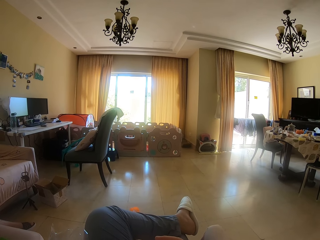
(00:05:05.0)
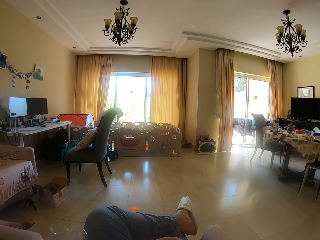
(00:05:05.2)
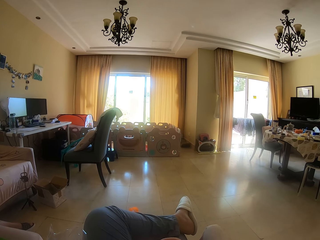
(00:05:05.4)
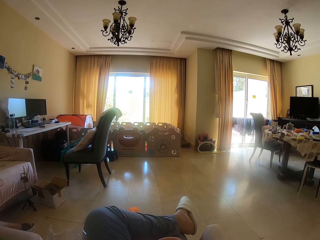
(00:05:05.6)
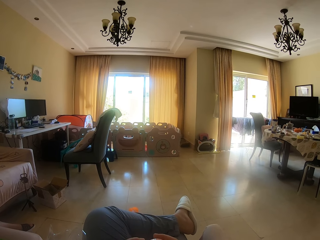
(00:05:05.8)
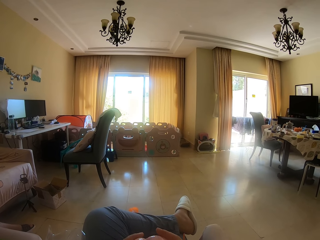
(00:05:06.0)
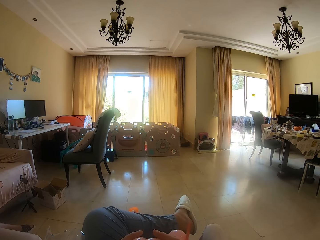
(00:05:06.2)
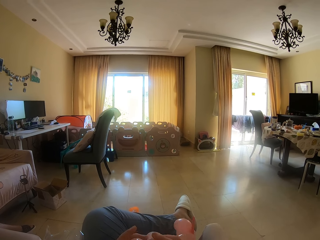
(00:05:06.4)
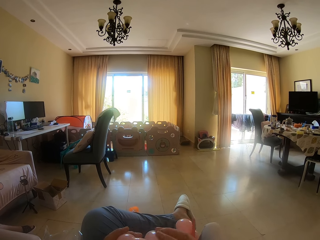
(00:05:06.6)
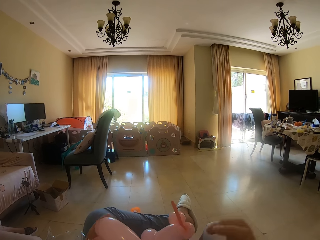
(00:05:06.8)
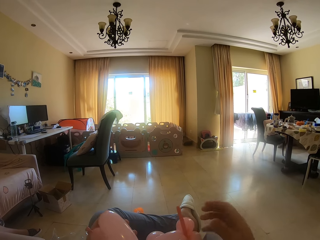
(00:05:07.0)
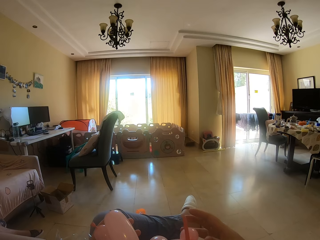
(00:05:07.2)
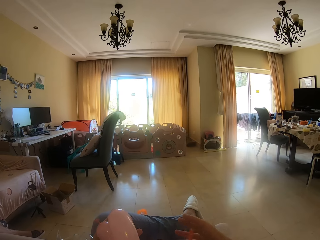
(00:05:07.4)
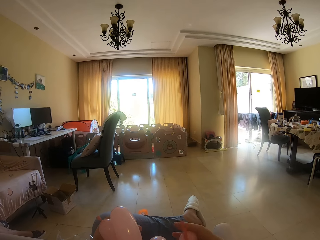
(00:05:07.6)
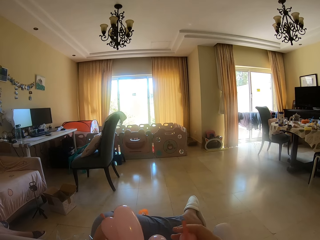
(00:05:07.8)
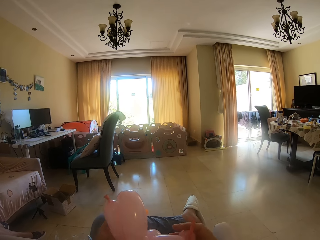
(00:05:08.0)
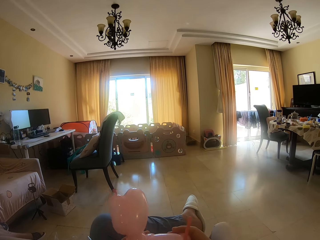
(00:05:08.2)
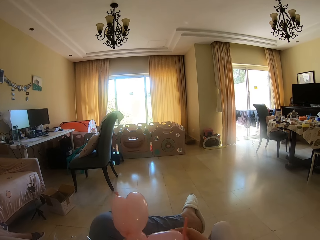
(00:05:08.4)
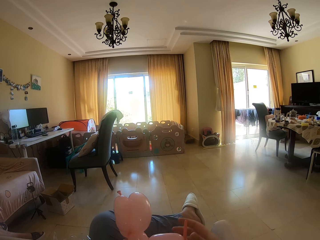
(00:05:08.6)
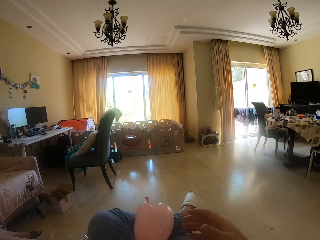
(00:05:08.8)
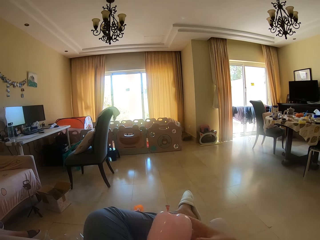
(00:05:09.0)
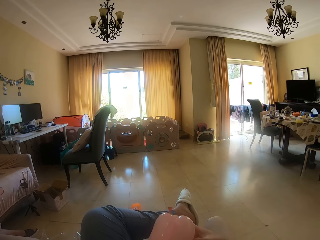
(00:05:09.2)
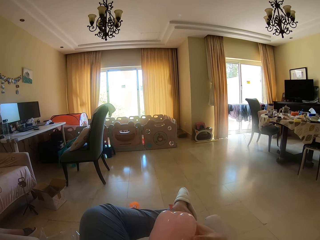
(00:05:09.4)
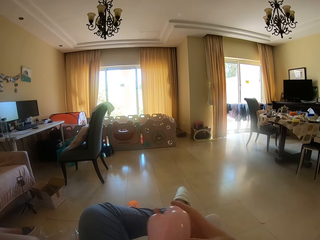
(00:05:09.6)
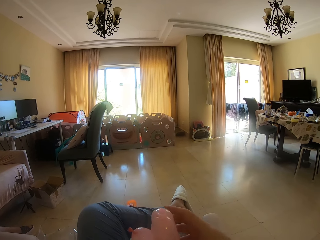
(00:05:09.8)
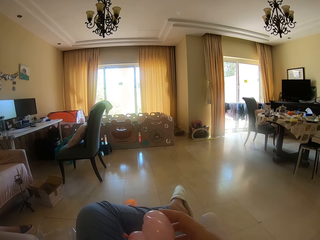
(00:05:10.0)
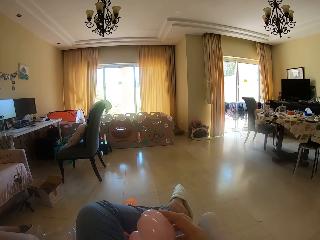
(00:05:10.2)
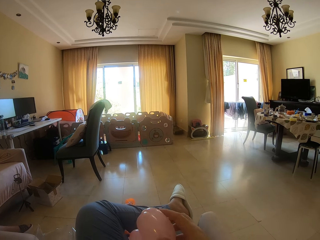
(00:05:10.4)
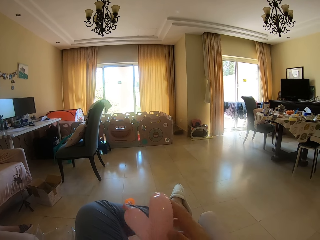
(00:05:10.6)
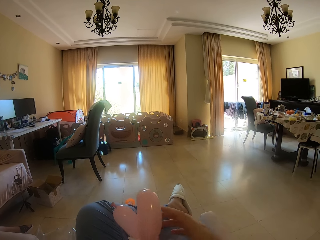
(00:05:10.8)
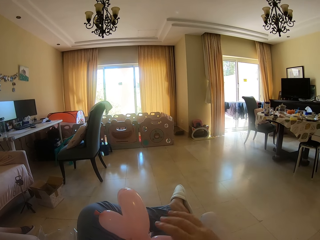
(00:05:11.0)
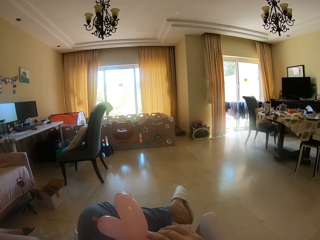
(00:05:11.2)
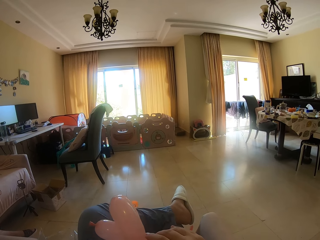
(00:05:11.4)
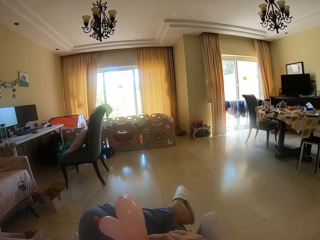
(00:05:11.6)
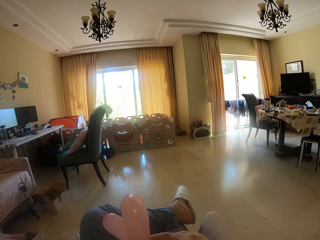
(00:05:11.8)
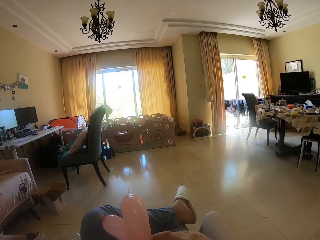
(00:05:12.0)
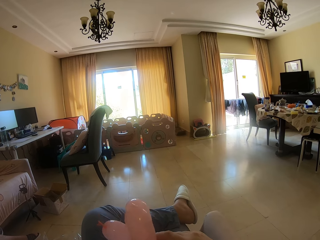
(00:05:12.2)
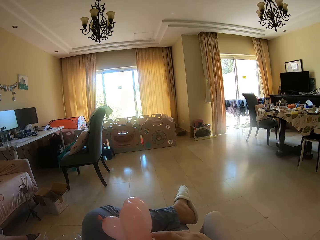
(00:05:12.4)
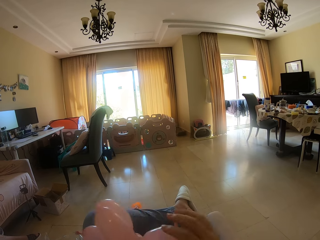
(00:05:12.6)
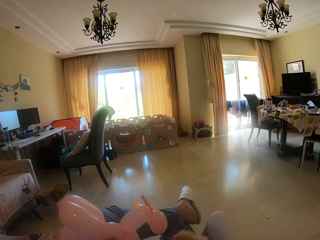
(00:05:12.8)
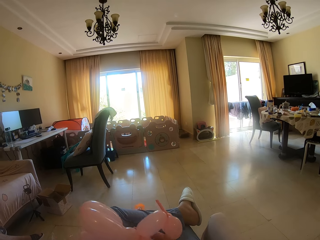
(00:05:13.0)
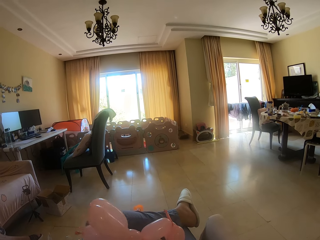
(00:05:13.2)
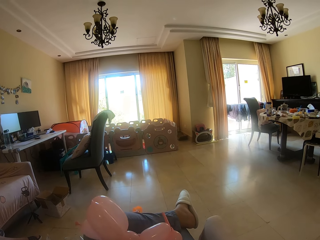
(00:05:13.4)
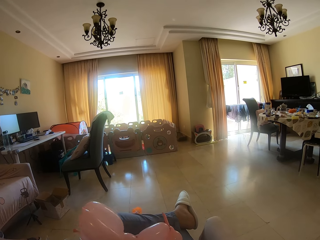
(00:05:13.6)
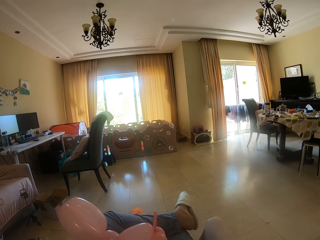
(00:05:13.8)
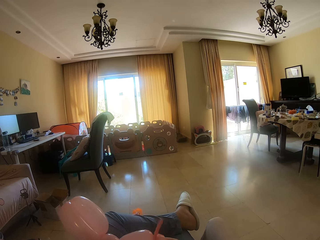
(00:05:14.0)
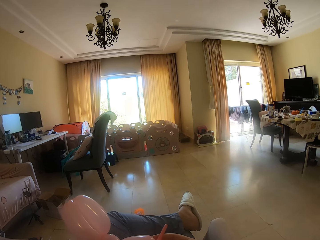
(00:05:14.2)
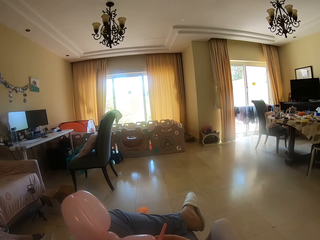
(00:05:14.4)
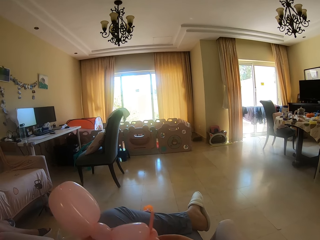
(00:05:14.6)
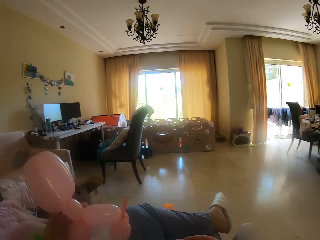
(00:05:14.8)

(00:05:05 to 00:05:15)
The camera wearer shapes the balloon. They touch the balloon animal repeatedly. They remove the hand from the balloon animal.

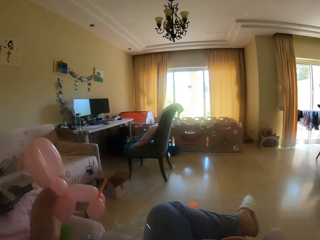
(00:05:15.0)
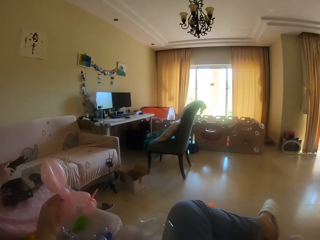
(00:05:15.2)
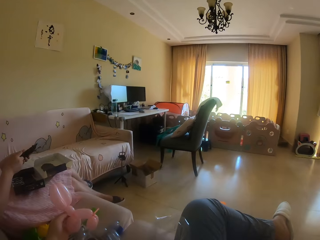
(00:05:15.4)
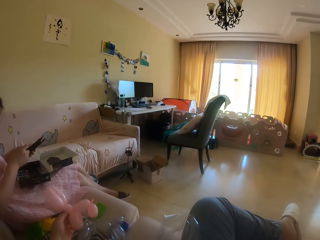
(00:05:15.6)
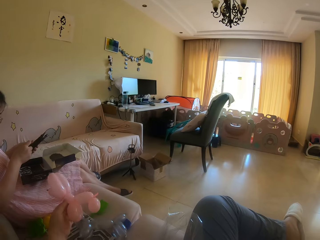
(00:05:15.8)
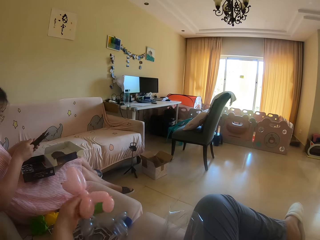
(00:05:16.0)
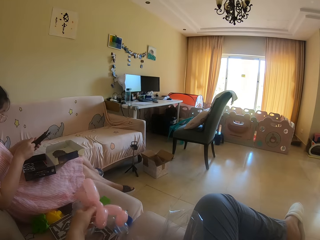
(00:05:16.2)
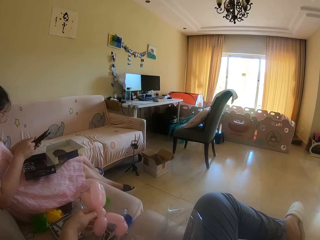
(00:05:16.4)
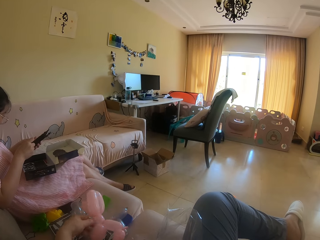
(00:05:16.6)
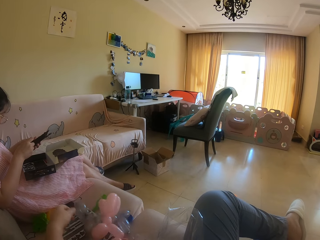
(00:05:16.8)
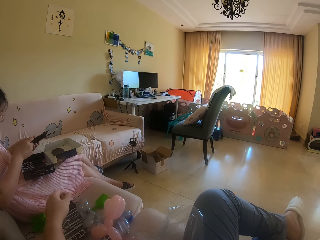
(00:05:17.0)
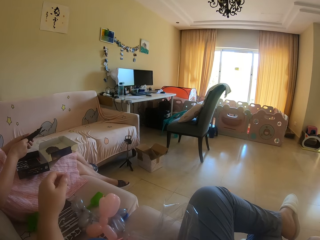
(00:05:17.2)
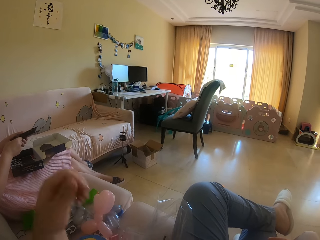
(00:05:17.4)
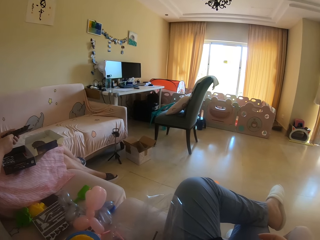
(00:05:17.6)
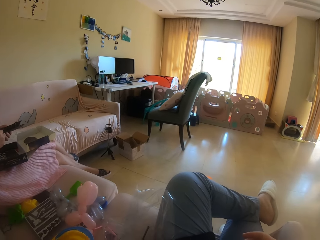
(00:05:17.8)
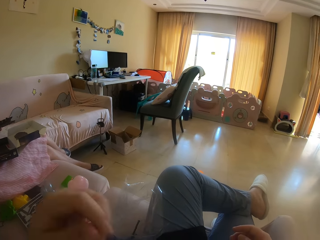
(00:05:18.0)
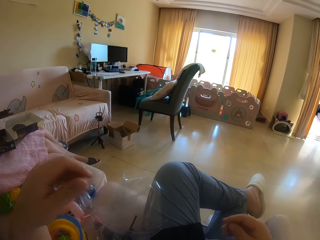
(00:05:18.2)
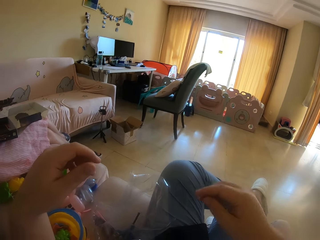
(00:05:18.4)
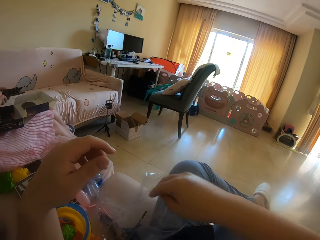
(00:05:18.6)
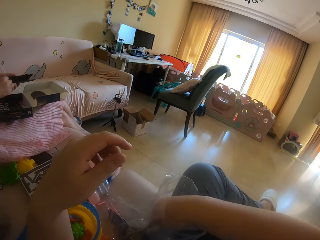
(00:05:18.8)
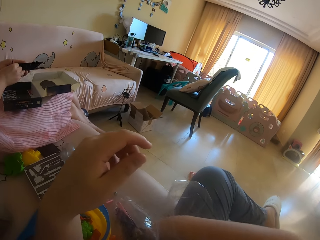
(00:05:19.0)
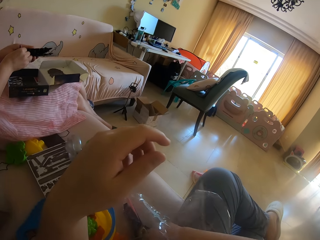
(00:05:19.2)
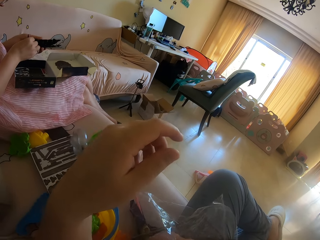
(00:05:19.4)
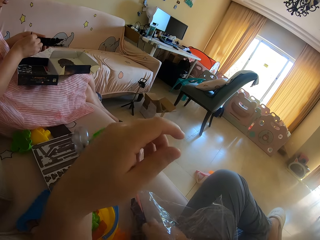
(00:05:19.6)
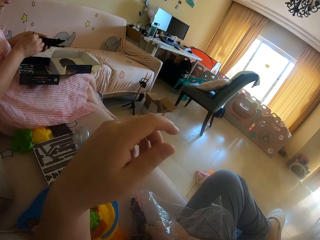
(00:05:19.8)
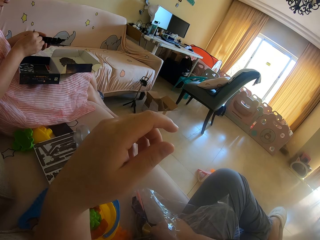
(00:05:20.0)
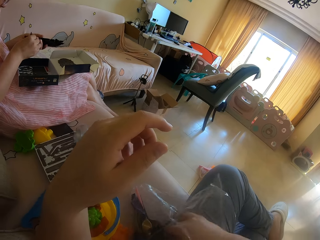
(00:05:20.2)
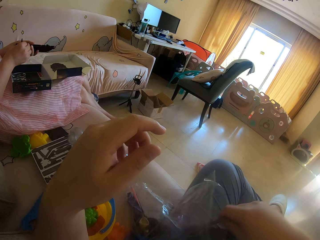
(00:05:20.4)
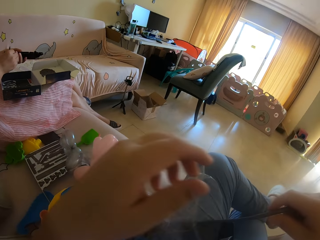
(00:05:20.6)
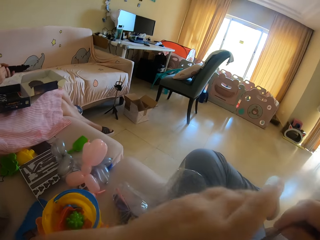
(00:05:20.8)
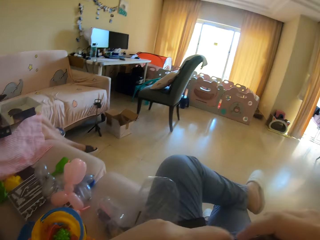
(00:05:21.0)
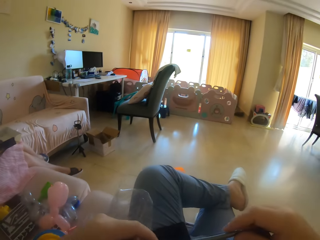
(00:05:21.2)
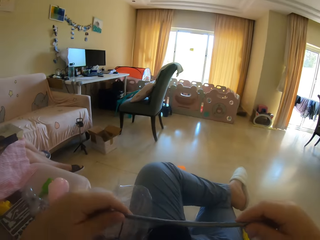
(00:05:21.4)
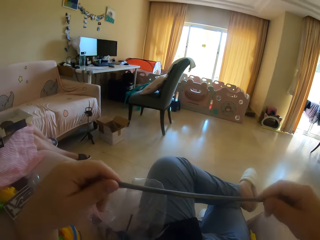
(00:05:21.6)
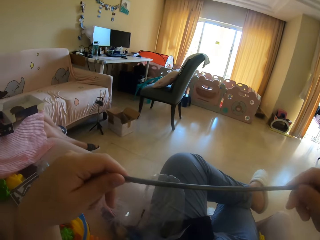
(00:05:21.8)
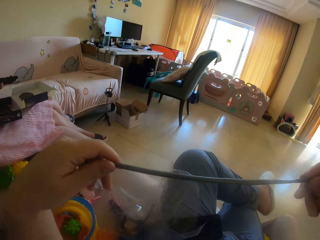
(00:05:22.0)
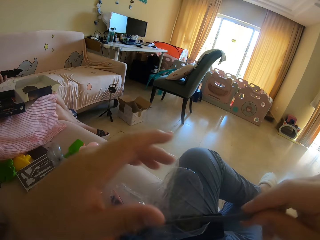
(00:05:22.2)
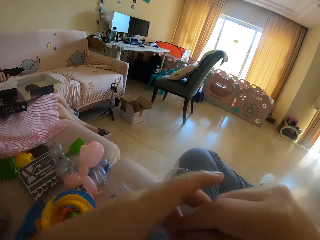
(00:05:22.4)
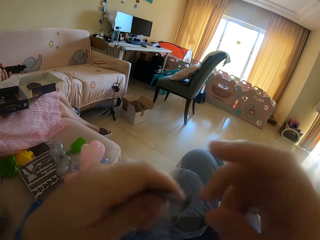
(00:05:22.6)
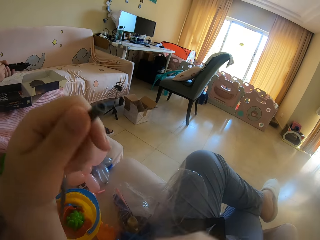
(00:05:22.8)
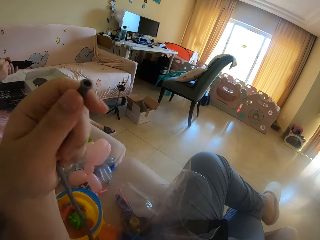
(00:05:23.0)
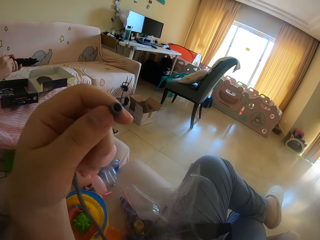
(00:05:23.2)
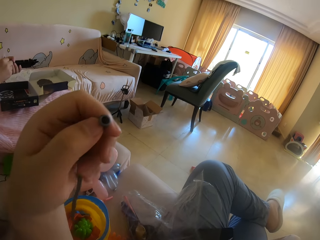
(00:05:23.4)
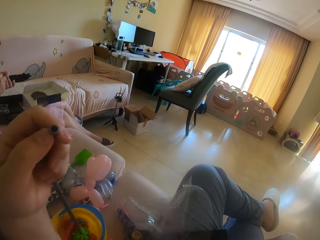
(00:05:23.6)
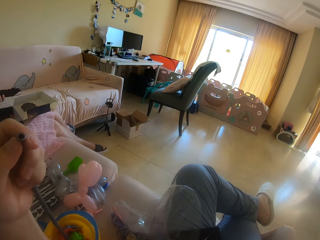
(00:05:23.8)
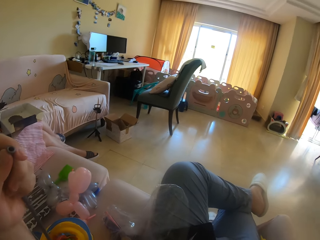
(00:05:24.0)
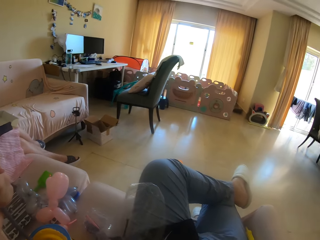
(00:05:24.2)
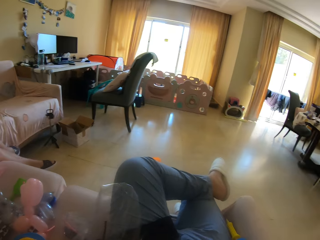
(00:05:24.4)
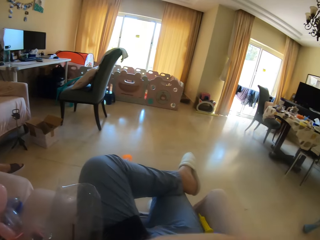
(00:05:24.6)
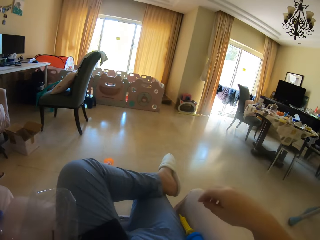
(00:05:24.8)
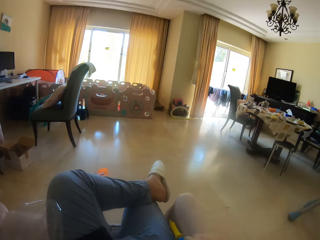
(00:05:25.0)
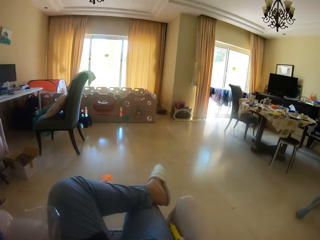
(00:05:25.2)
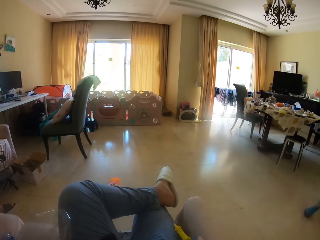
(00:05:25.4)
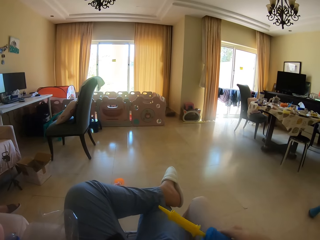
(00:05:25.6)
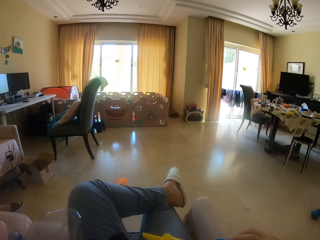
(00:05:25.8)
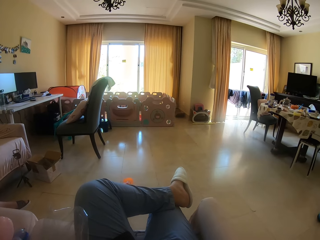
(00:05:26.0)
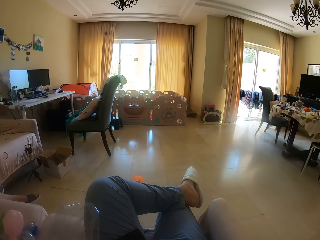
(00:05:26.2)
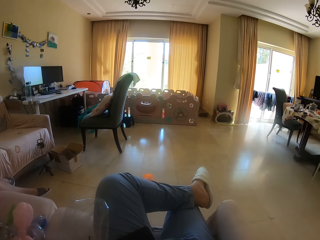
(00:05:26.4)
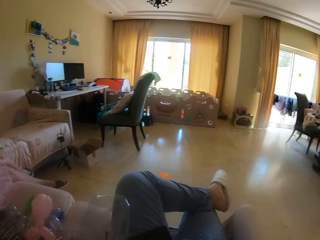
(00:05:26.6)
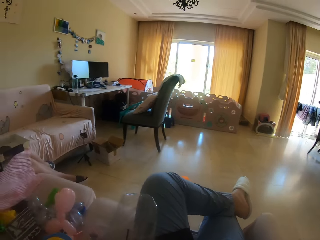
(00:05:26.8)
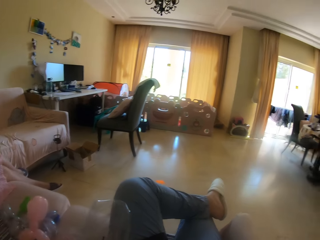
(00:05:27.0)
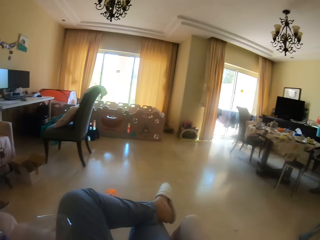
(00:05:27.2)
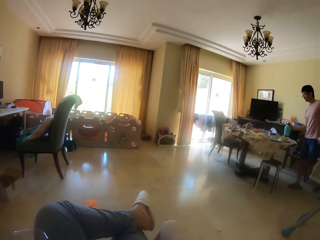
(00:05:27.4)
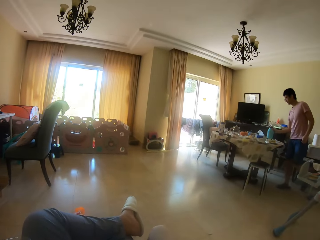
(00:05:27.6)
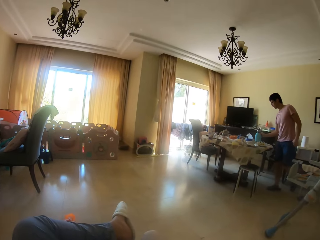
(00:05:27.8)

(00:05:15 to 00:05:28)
The camera wearer moves the balloon animal aside. A lady holds something. The camera wearer touches the other balloon animal. He drops the balloon animal. He moves his left hand. He picks up a balloon. He puts his hand inside the plastic bag. He holds the balloon with the other hand. He lifts the balloon. He drops the balloon. He holds the balloon with the other hand. He moves the right hand. He lifts the balloon inflator. He holds the pump.
